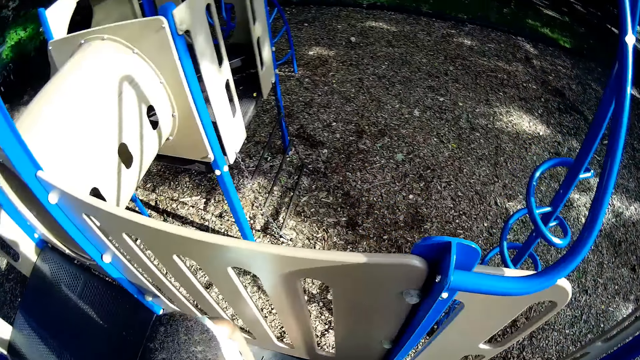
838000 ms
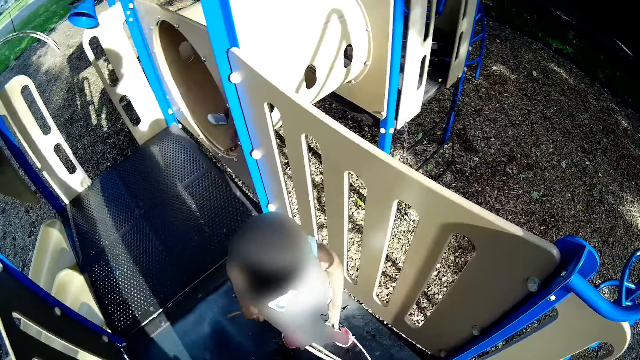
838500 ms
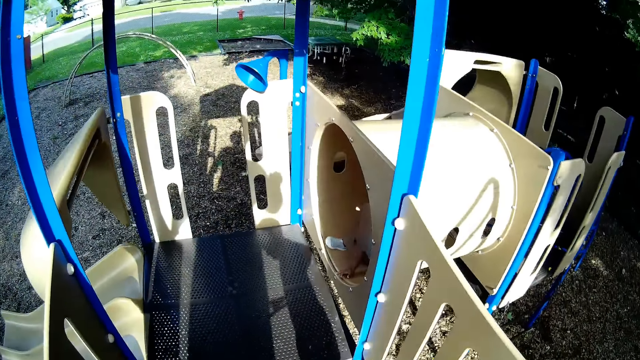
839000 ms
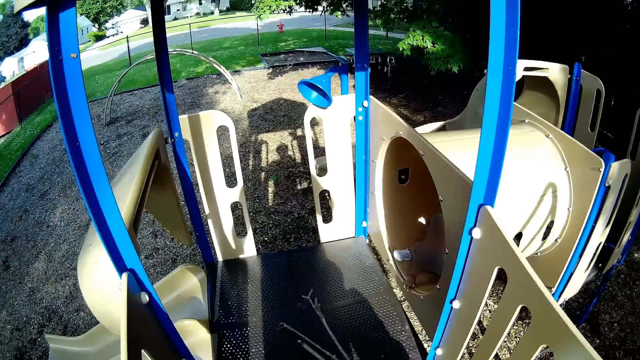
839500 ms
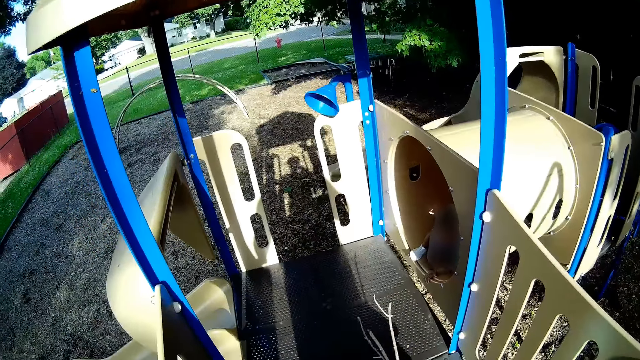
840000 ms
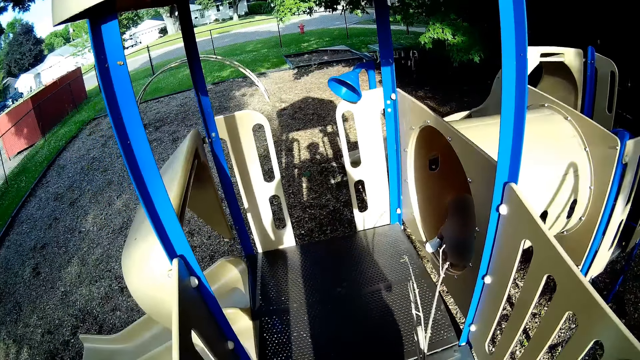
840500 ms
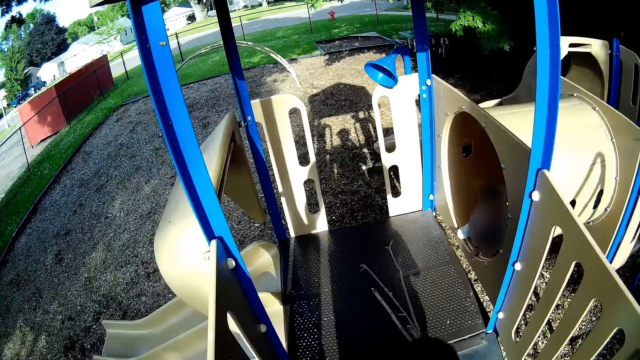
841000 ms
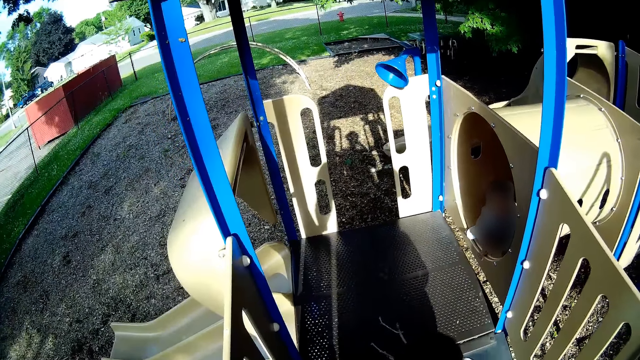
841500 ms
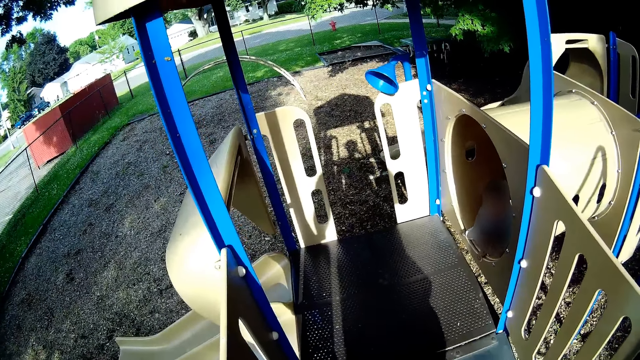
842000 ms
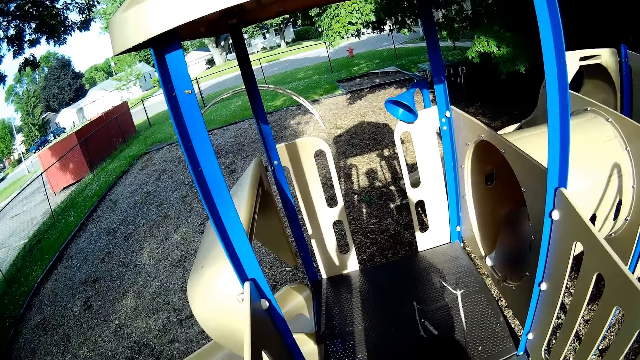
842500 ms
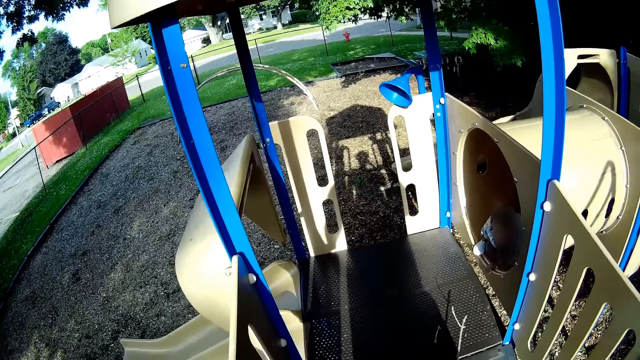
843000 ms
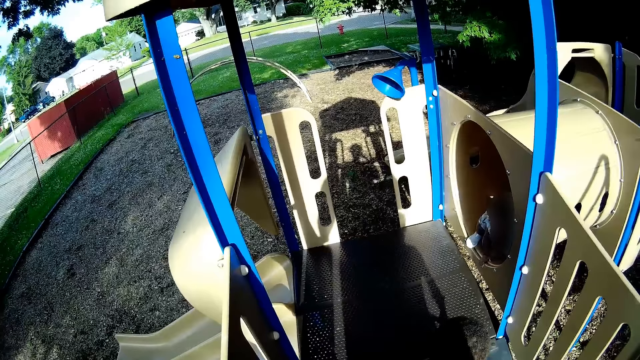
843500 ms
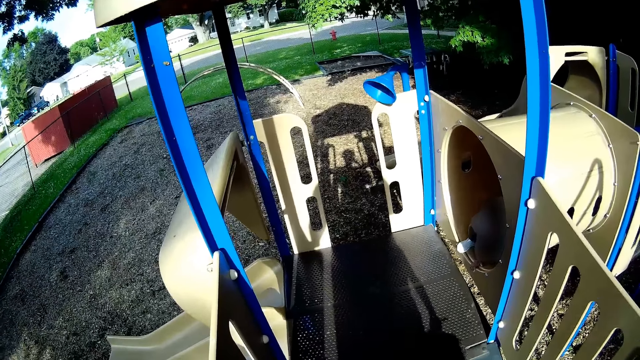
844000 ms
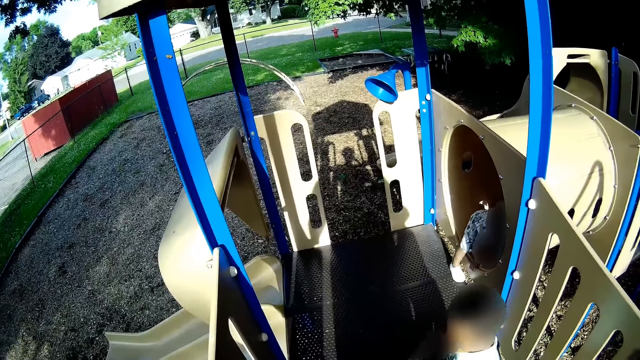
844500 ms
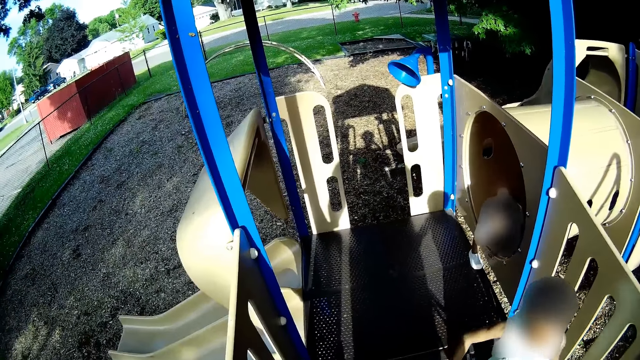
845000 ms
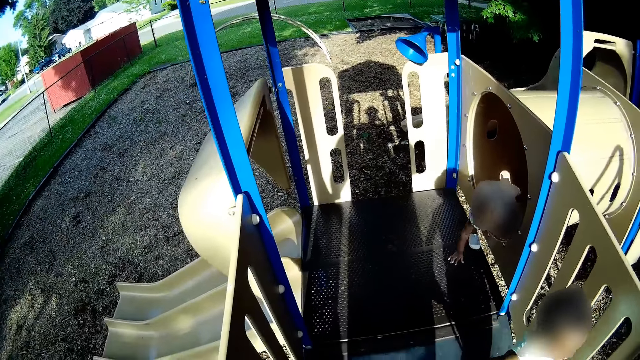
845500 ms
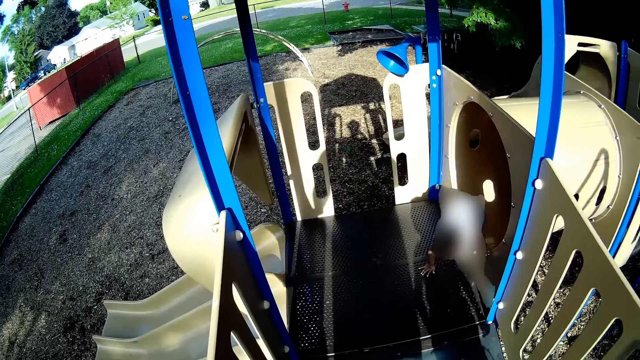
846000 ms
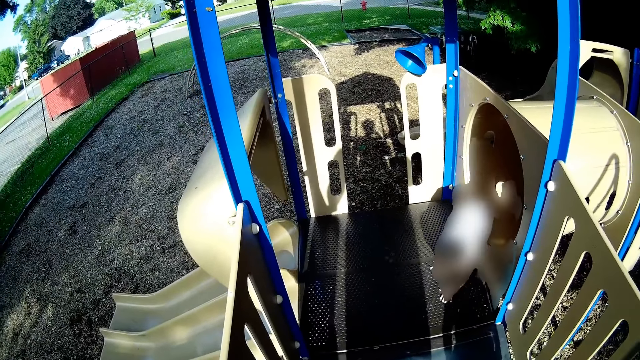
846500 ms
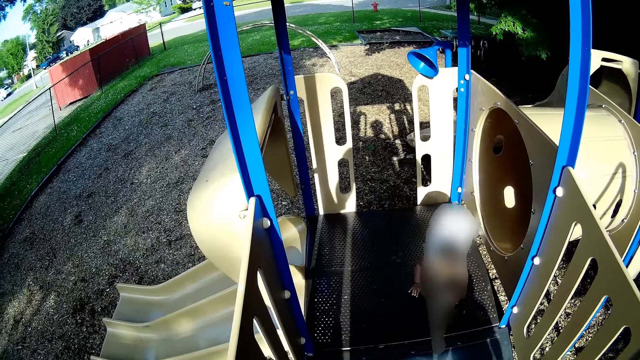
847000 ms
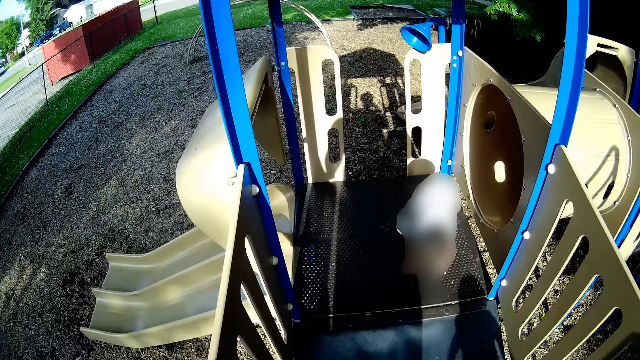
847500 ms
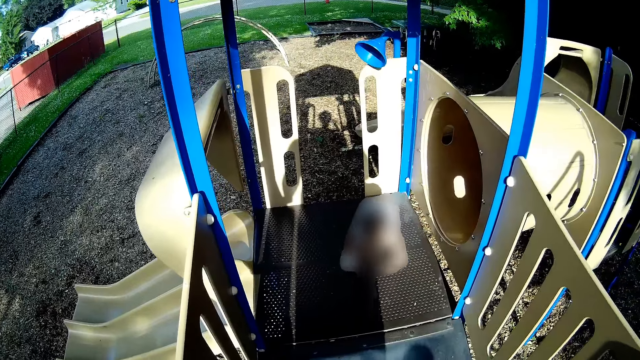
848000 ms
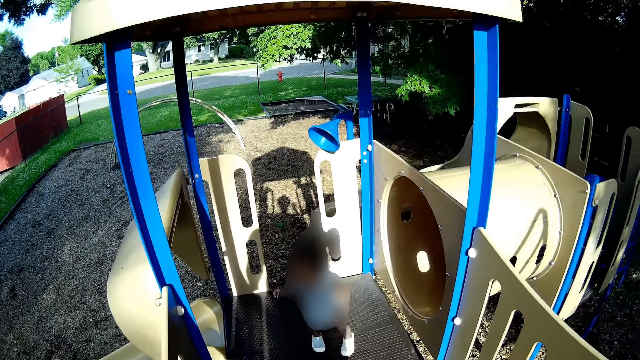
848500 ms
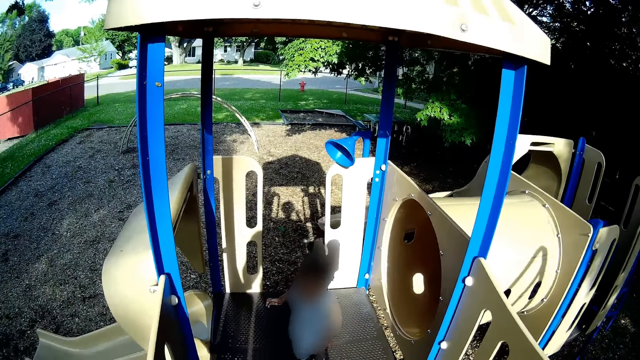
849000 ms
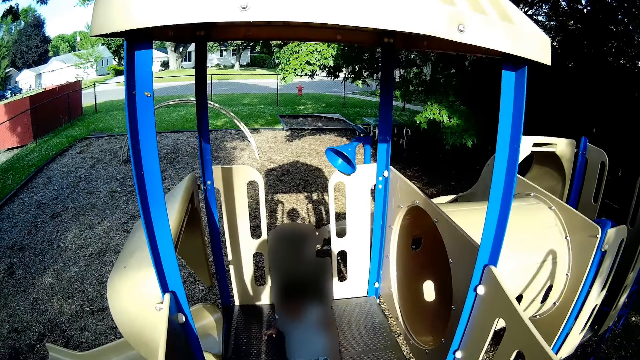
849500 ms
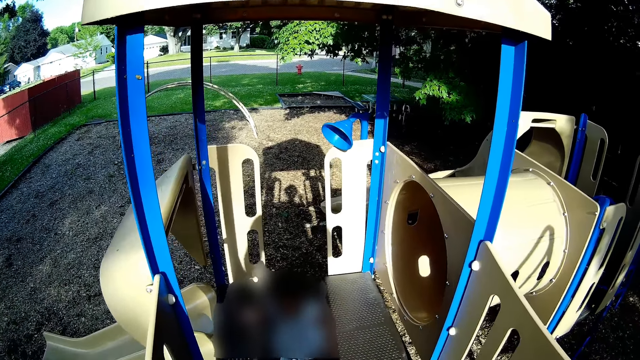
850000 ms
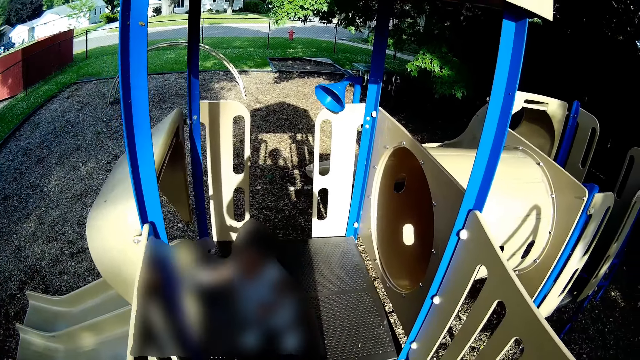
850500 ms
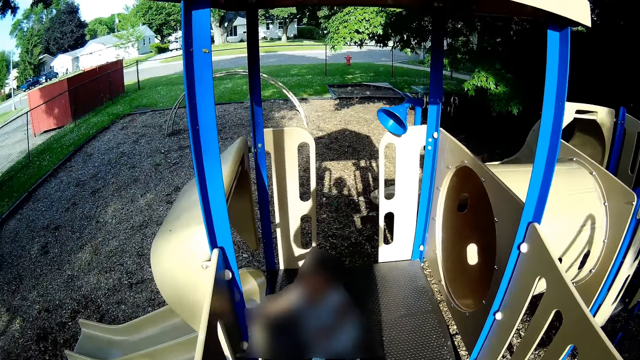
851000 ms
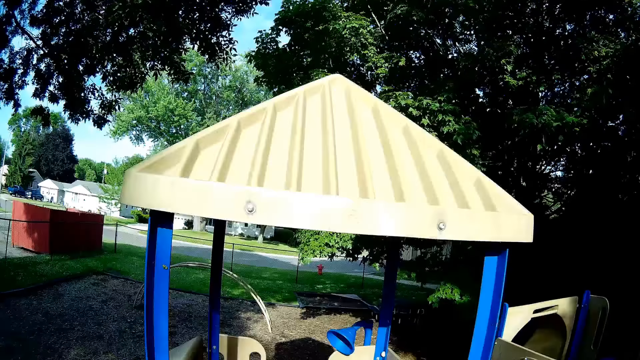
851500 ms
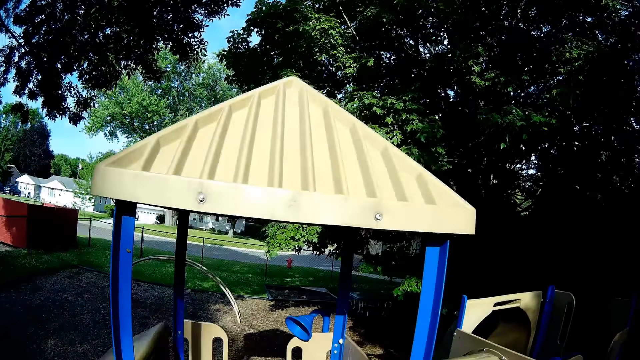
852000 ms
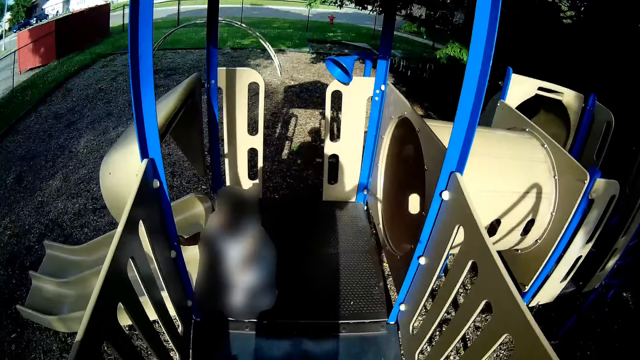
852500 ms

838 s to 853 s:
The camera wearer looks around. A child comes out of the tunnel. The child walks around. The child touches the slide walls with her right hand.

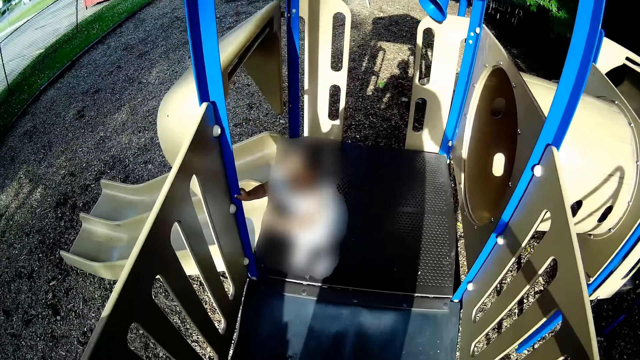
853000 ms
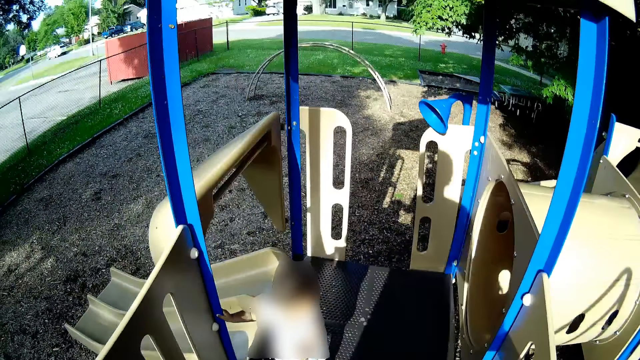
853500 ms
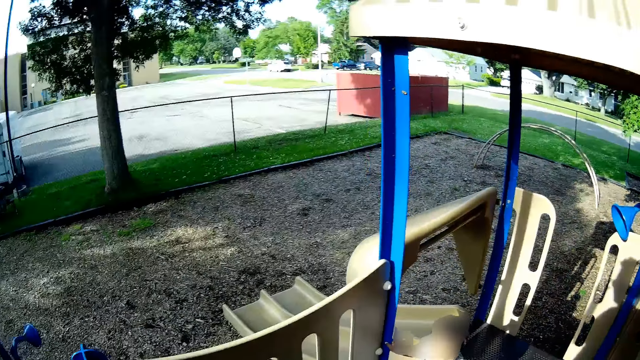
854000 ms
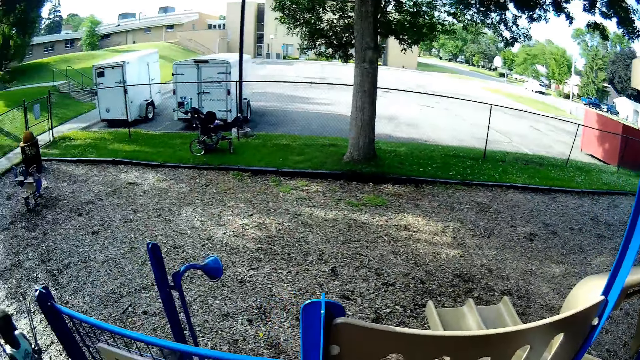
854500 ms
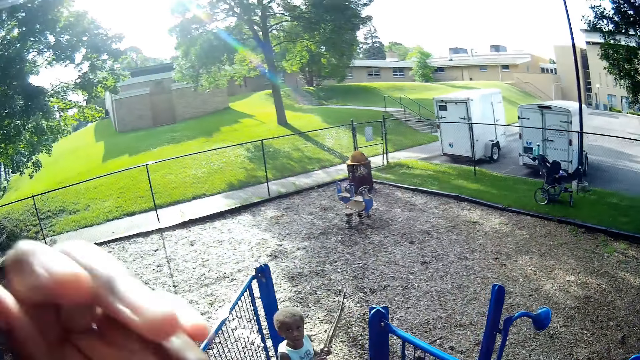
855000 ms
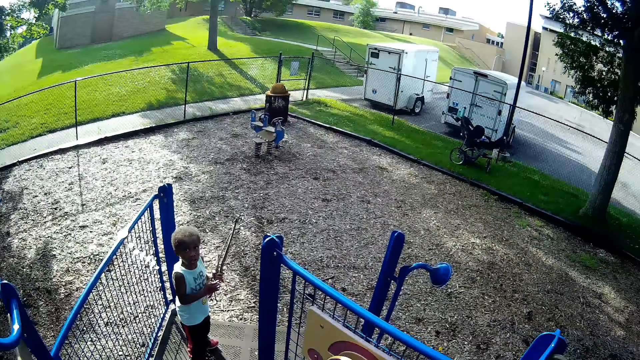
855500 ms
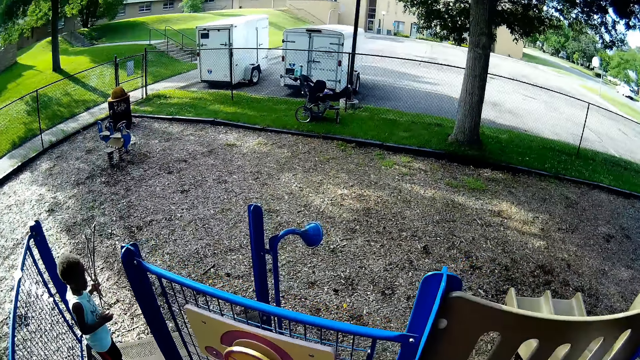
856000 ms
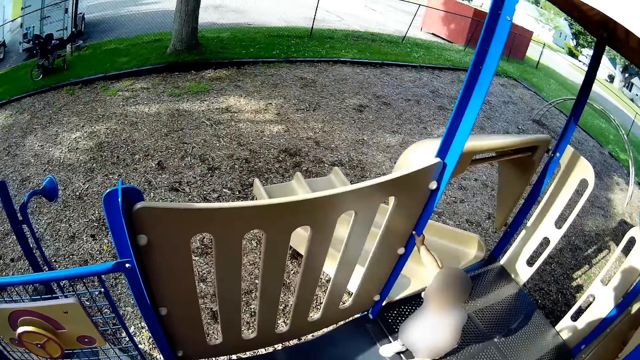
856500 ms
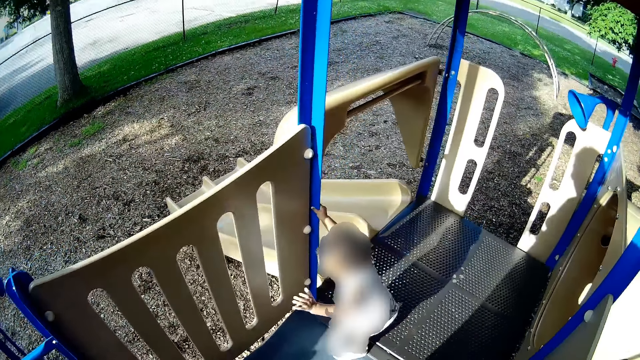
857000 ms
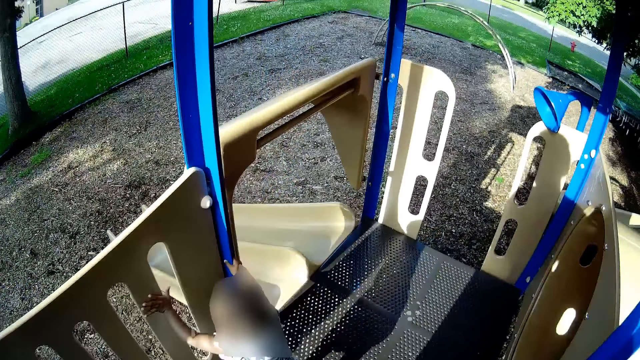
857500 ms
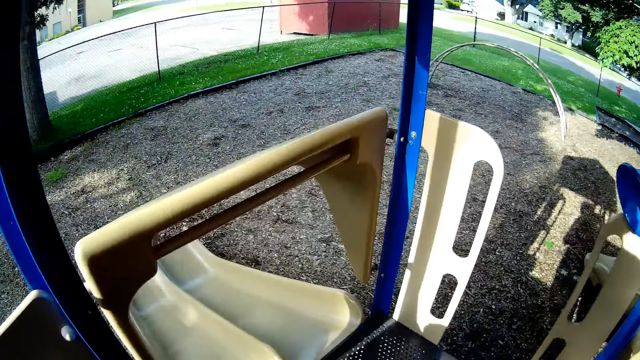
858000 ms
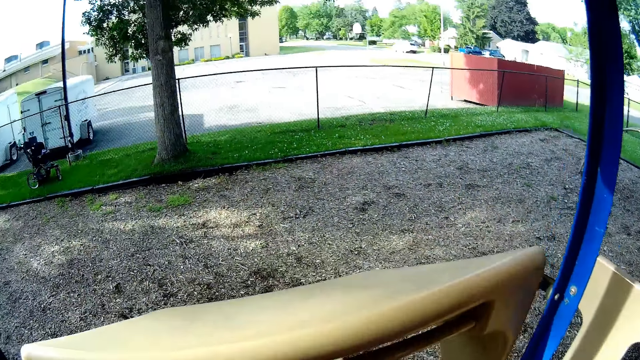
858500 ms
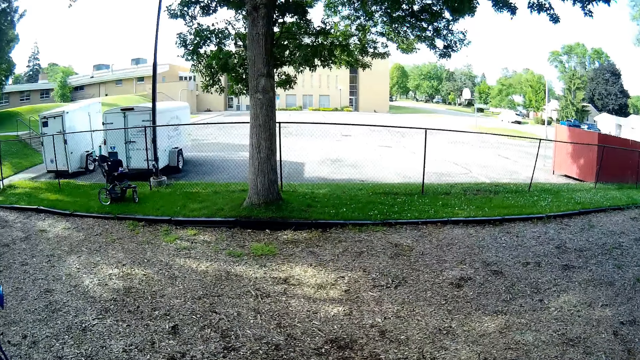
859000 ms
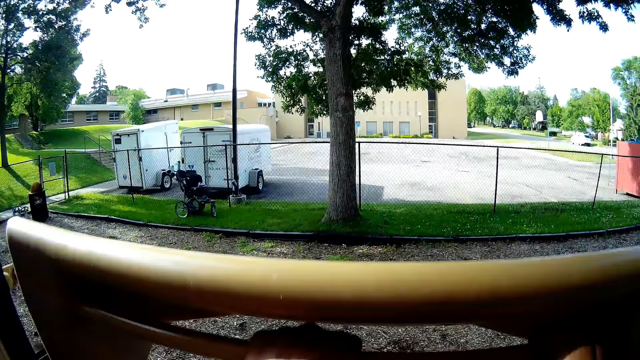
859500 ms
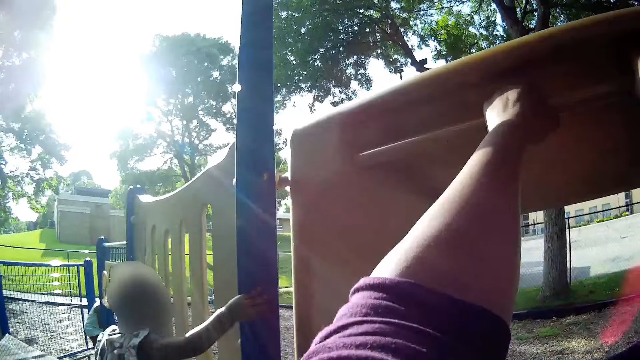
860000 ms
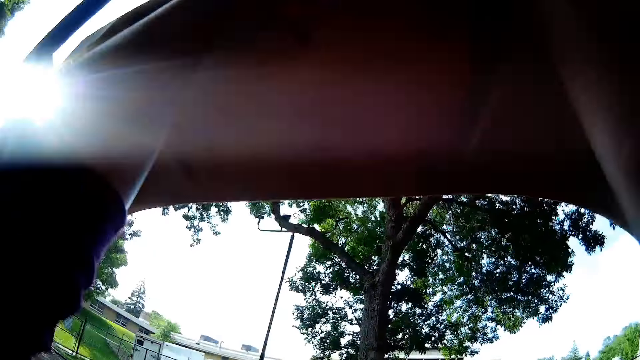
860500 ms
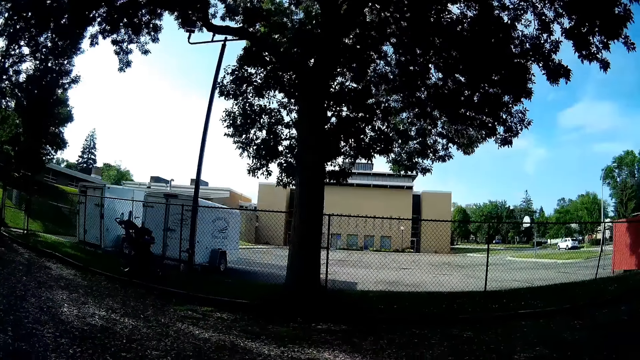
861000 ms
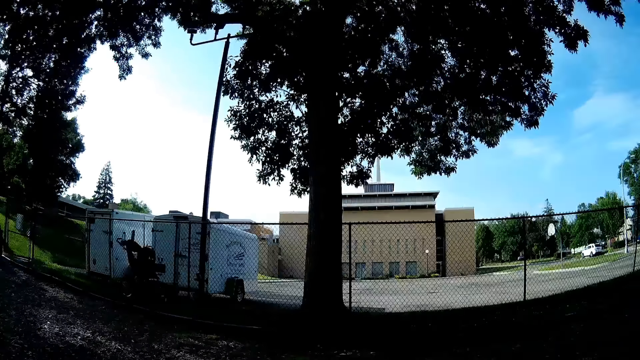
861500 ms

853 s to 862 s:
The camera wearer walks around. She holds the slide walls with her hands. She goes down the slide. A boy interacts with the camera wearer.
